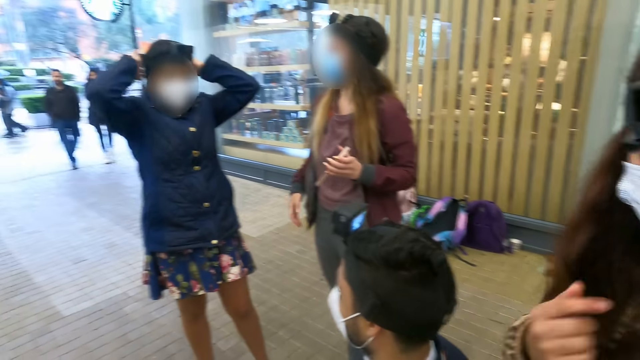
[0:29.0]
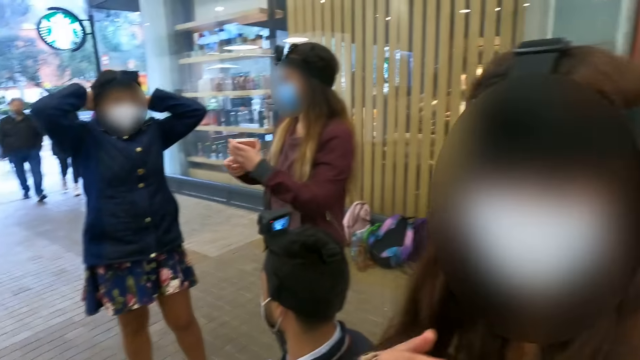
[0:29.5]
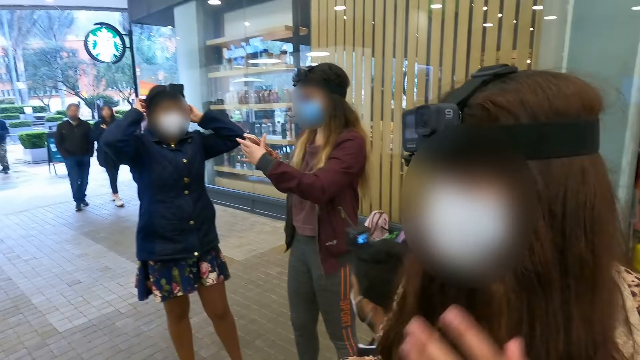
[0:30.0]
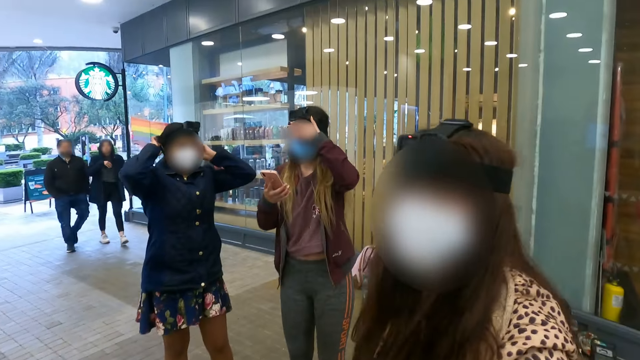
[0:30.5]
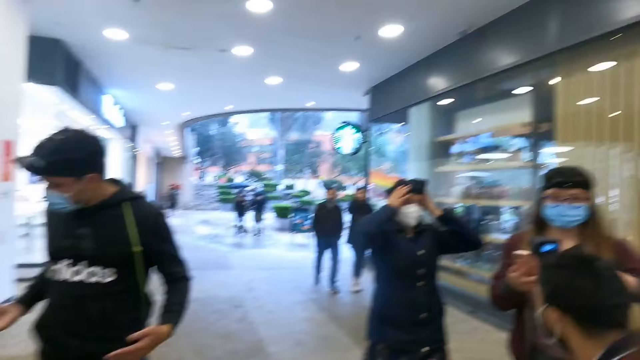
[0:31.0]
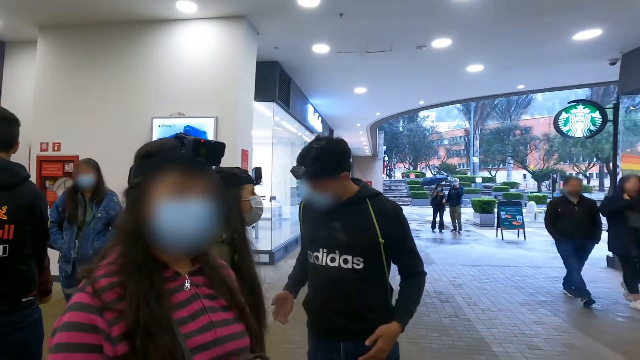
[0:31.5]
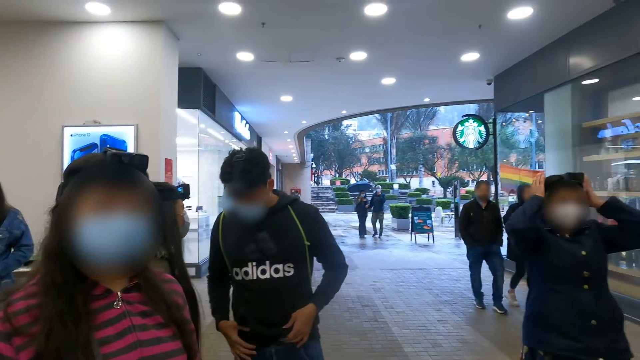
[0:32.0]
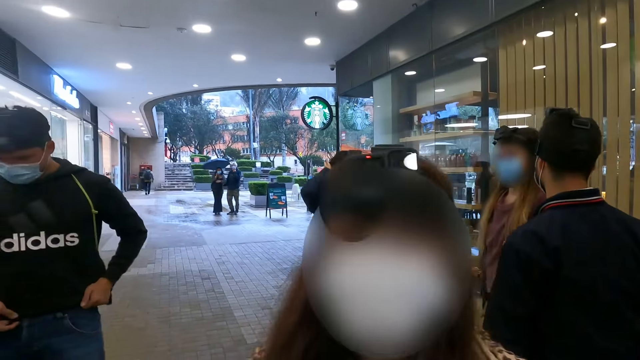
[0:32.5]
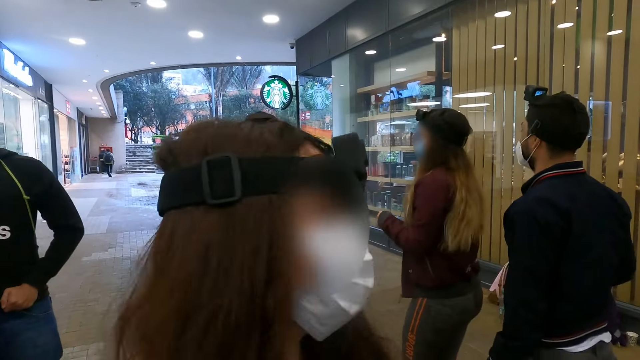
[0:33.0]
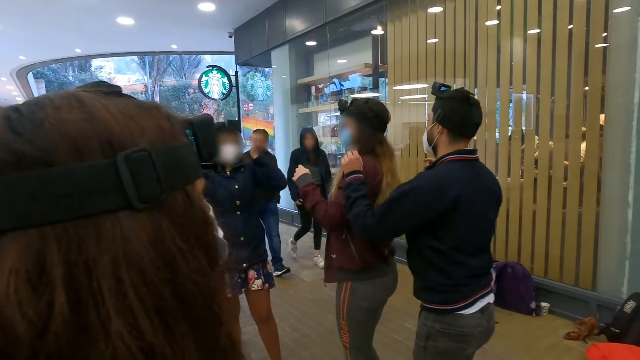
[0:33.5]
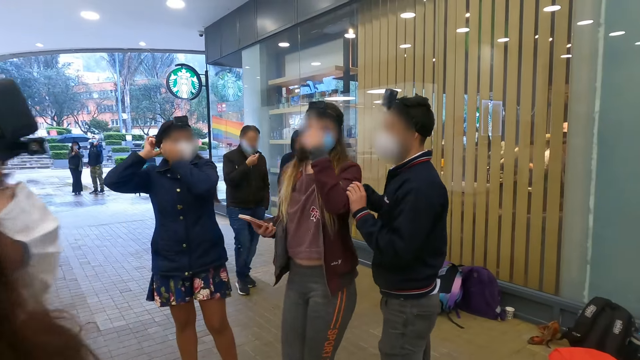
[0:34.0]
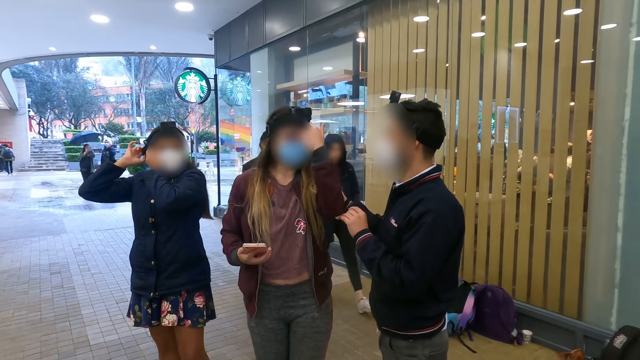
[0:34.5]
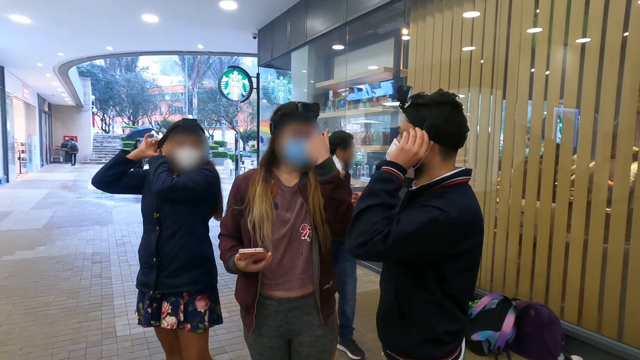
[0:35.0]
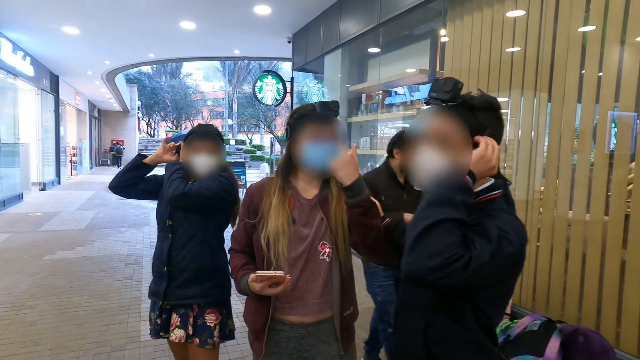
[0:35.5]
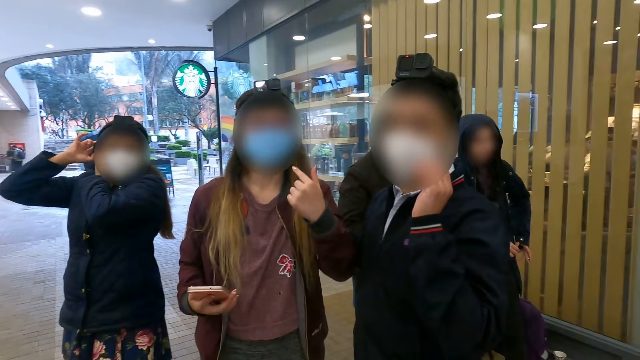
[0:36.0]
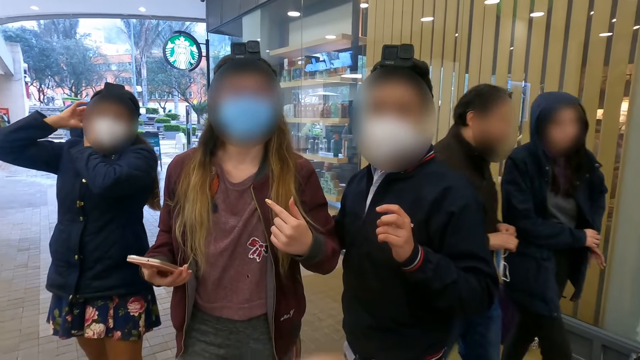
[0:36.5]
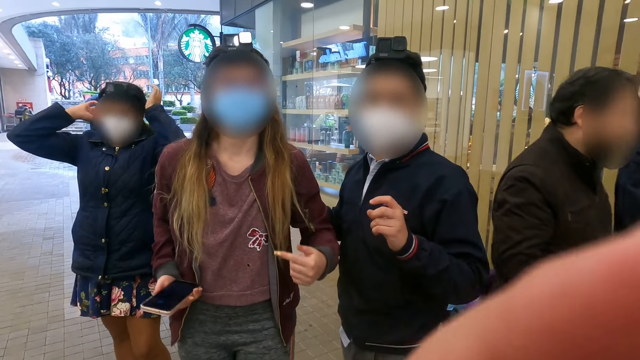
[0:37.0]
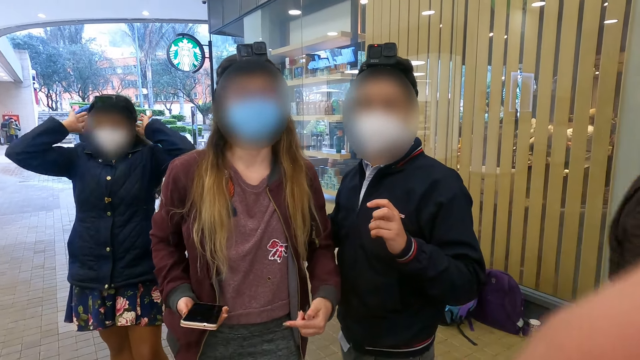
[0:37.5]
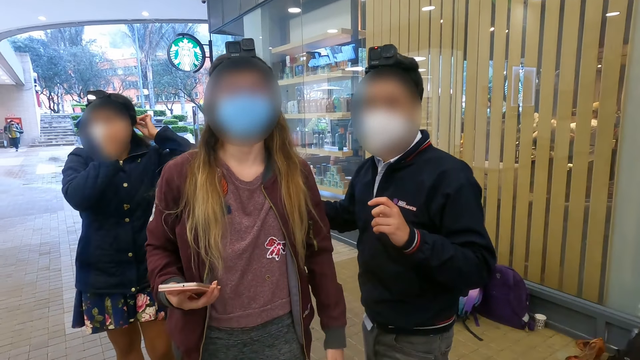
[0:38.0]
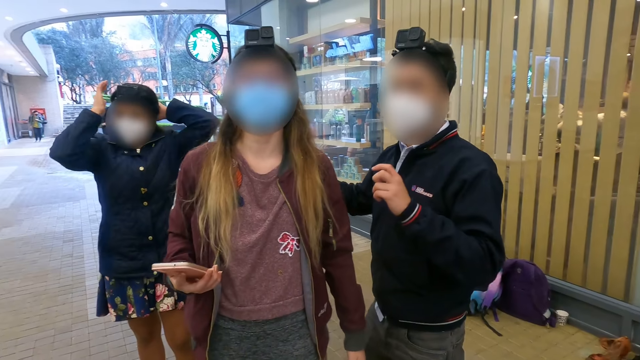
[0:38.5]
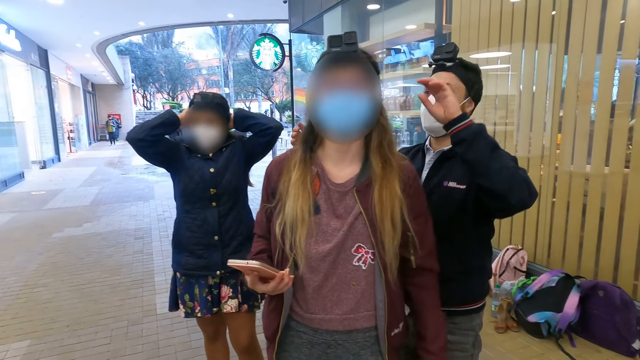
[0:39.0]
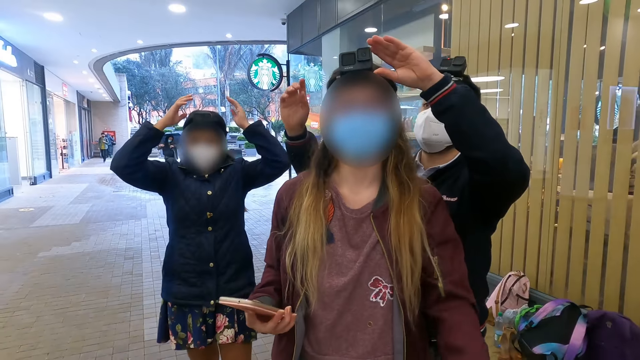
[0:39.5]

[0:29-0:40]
A woman interacts with the camera wearer. The camera wearer looks around. A man interacts with a person. The man fixes his hoodie. The camera wearer walks towards another woman. A third woman interacts with another person. The second woman fixes her camera. The camera wearer interacts with the third woman and the other person. They interact with a man.

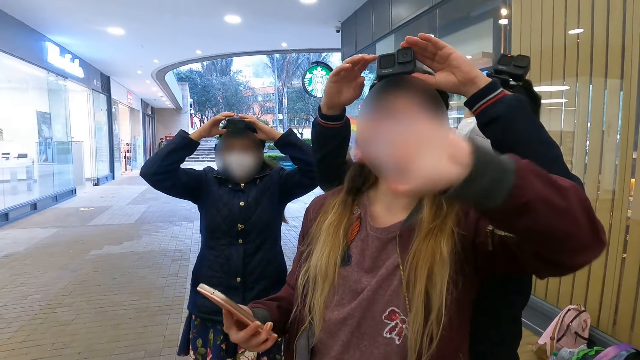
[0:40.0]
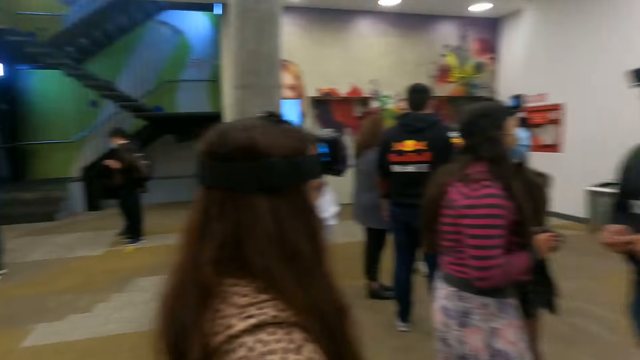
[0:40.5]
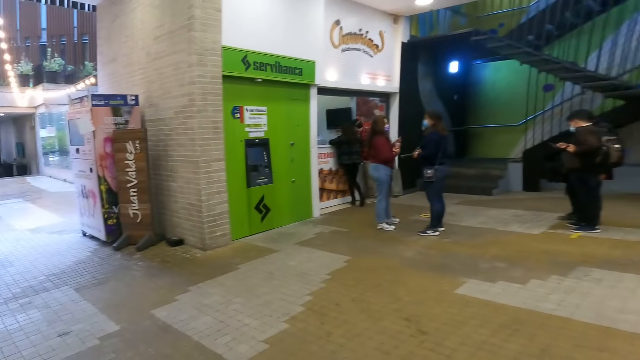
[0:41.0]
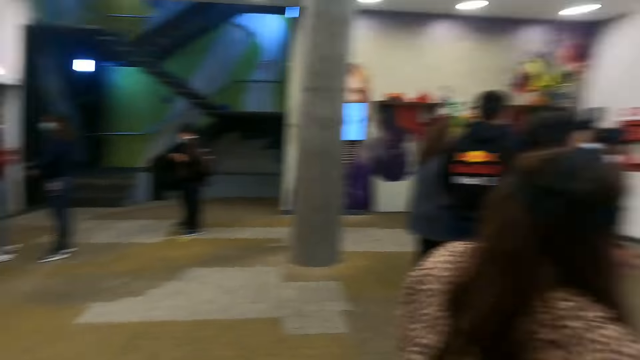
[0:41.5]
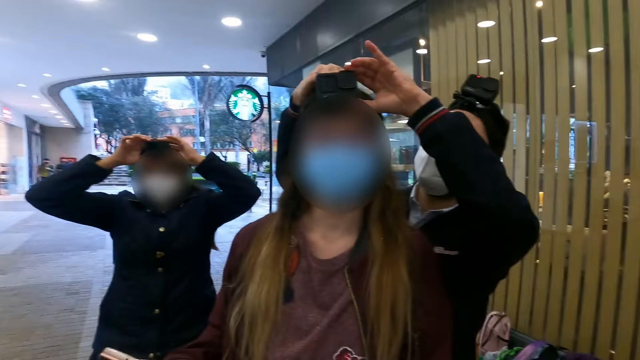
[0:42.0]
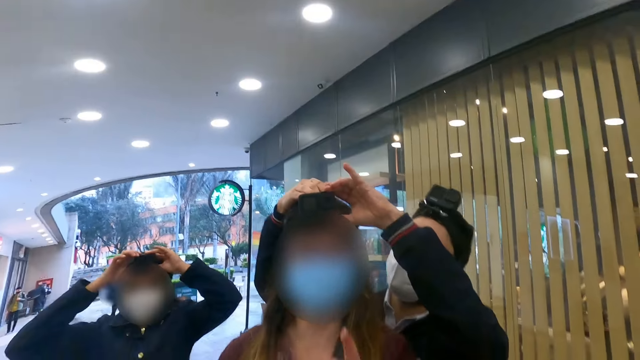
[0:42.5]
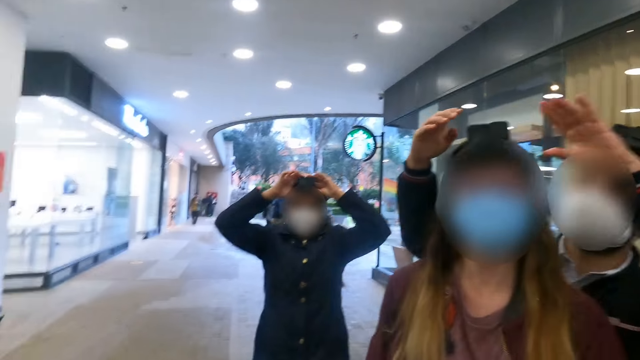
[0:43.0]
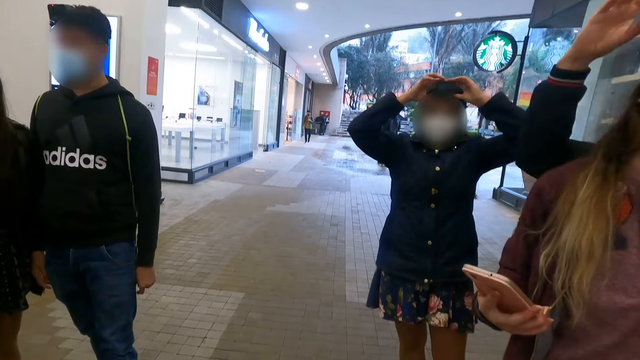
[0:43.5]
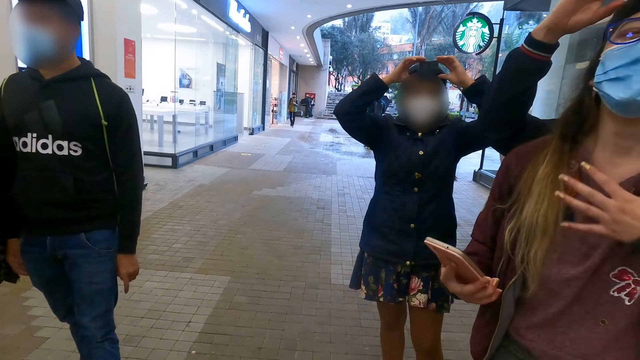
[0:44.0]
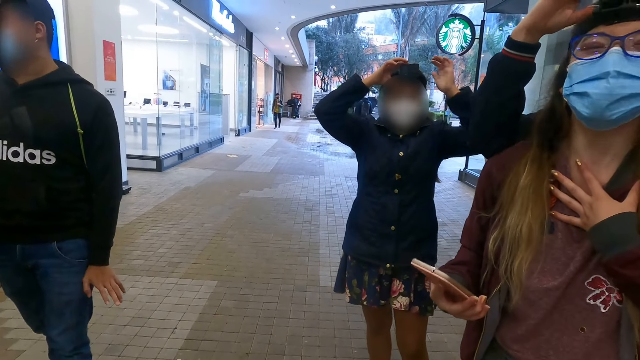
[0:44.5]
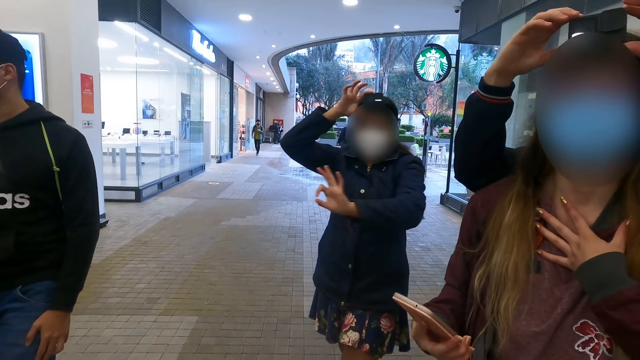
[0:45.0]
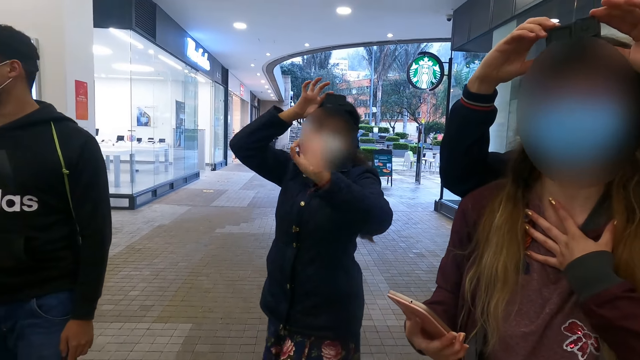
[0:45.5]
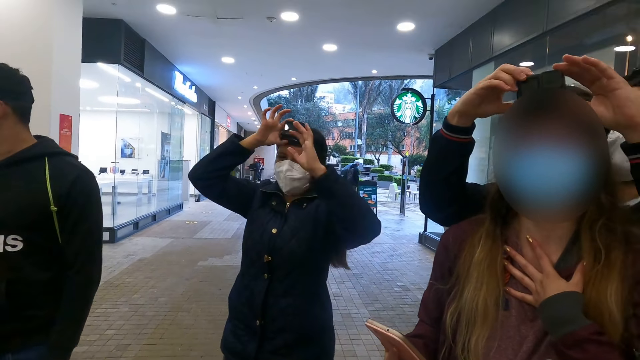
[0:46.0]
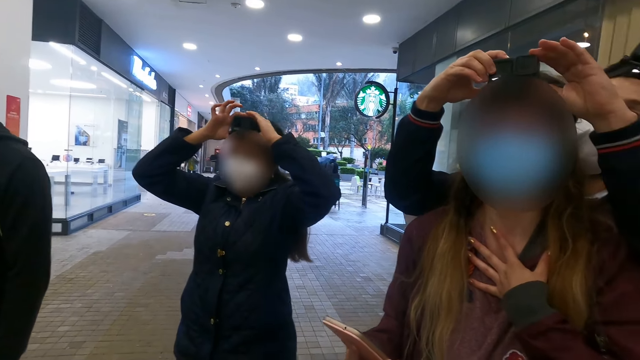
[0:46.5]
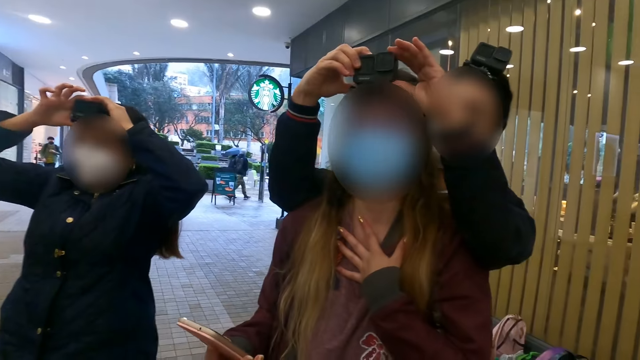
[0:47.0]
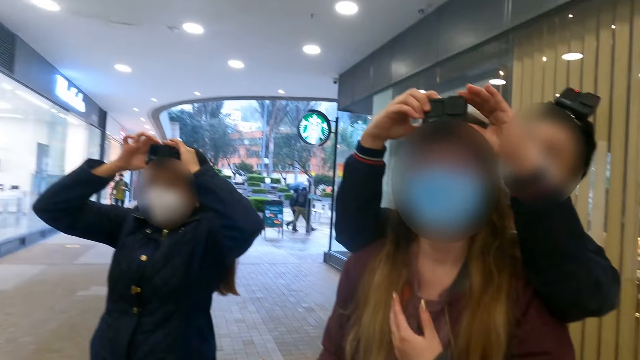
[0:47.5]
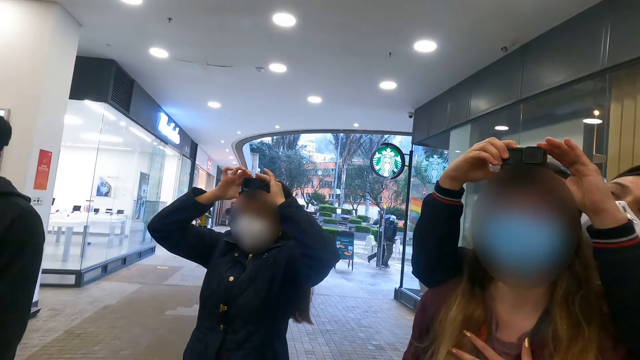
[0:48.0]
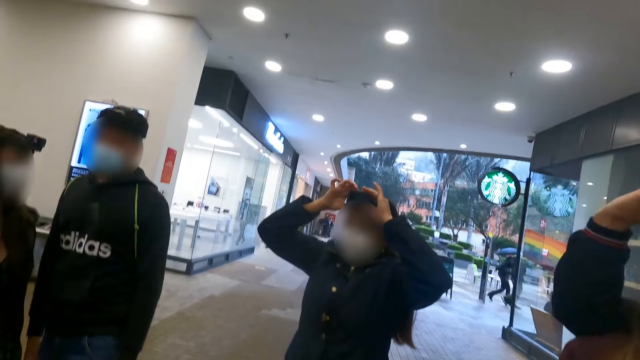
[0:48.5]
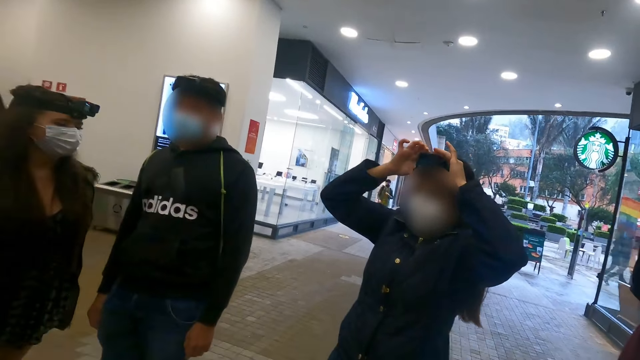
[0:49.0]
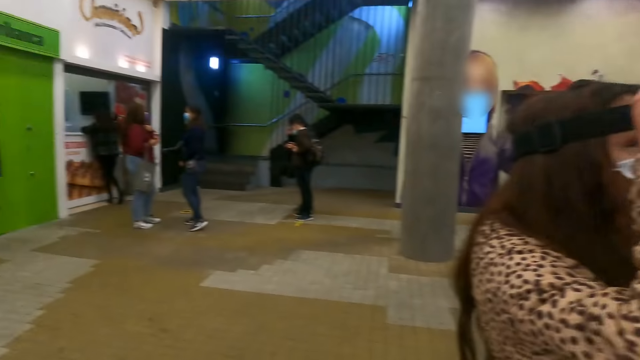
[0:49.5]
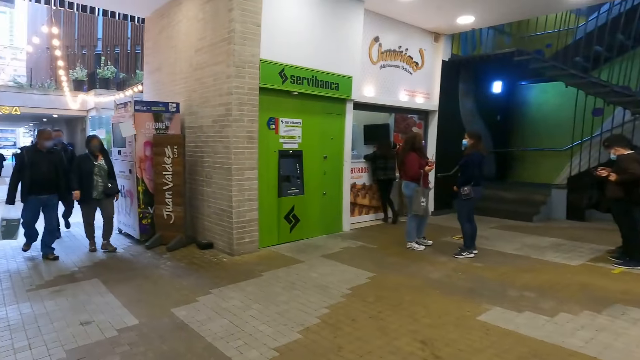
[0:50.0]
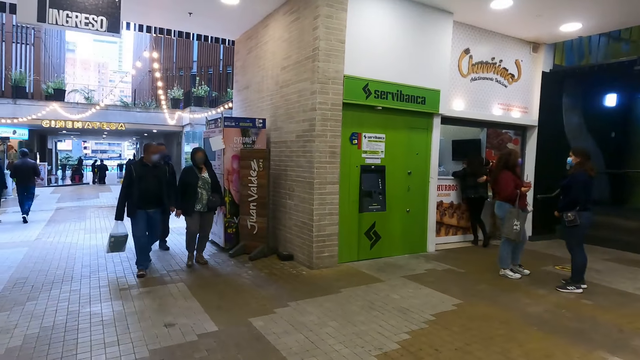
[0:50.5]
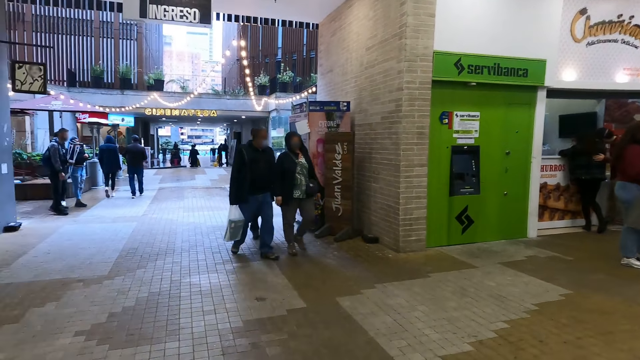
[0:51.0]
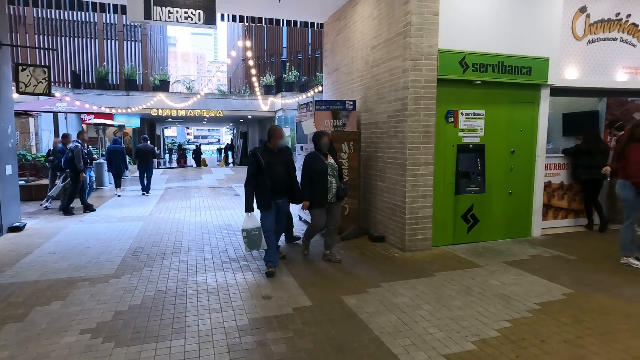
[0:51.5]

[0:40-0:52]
A woman waves at the camera wearer. A man fixes the woman's camera. The camera wearer looks around. The man fixes the woman's camera. Another woman fixes her camera. The first woman interacts with a person, the man and the camera wearer. The other woman fixes her camera. The man fixes the first woman's camera. The first woman interacts with the person, the man and the camera wearer. The camera wearer looks around.
